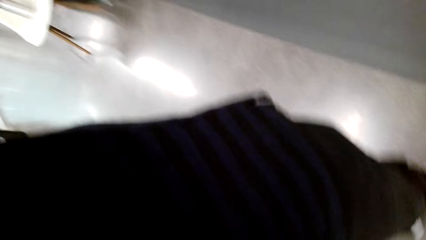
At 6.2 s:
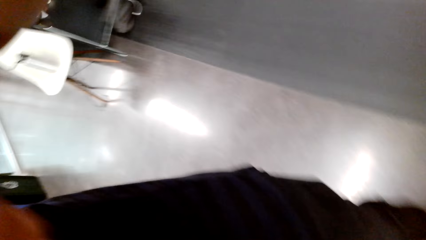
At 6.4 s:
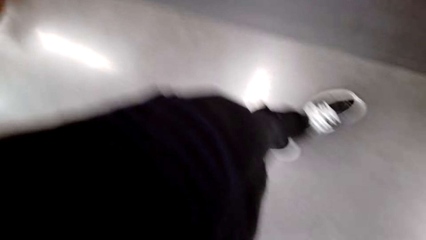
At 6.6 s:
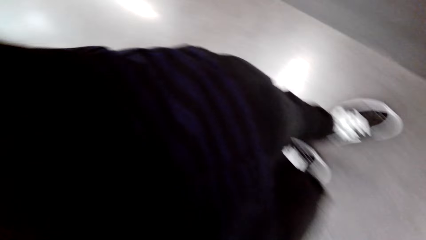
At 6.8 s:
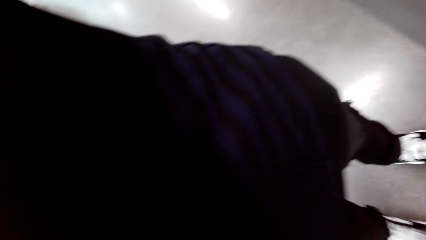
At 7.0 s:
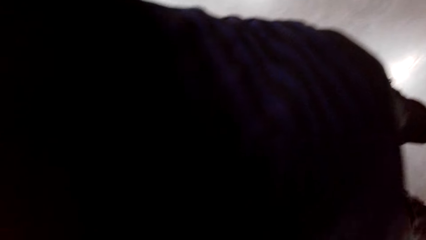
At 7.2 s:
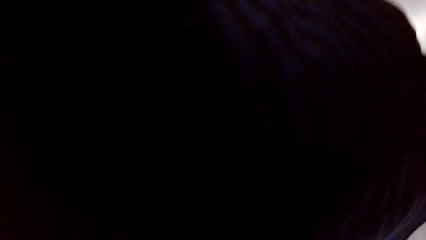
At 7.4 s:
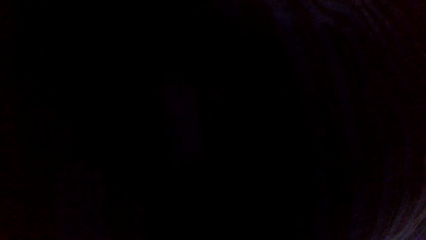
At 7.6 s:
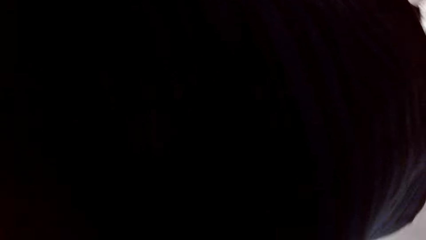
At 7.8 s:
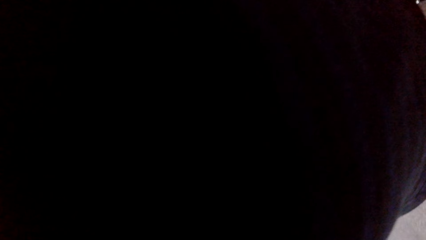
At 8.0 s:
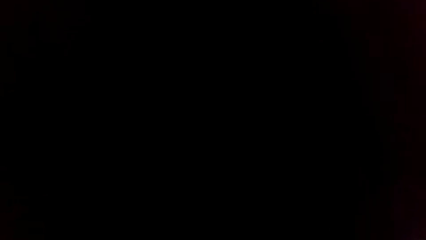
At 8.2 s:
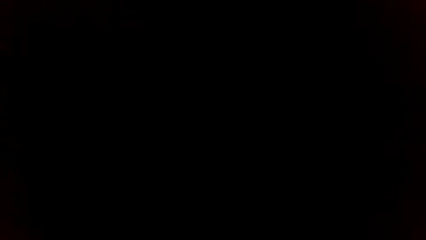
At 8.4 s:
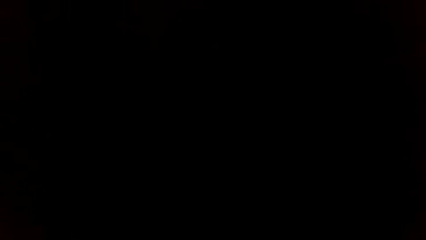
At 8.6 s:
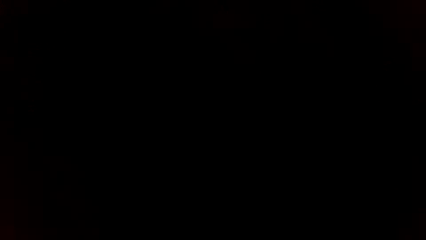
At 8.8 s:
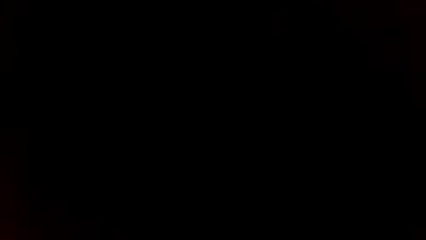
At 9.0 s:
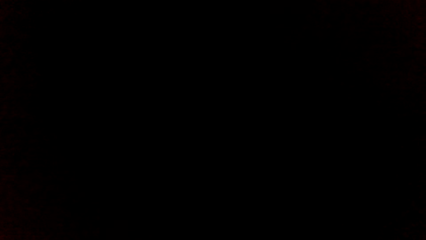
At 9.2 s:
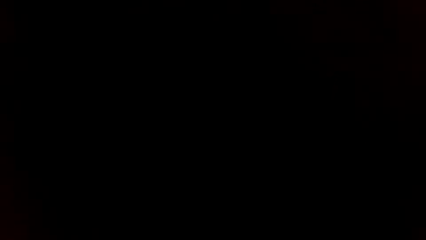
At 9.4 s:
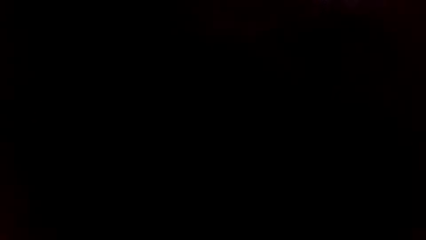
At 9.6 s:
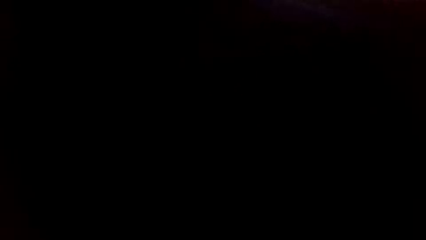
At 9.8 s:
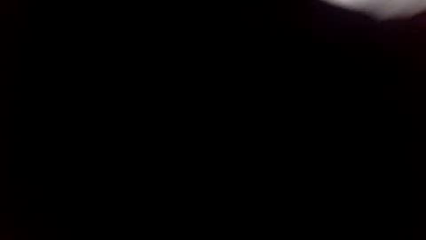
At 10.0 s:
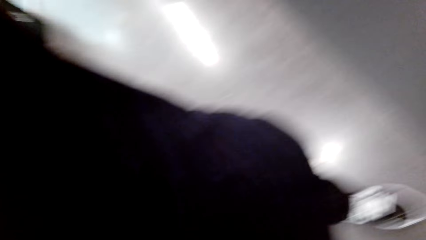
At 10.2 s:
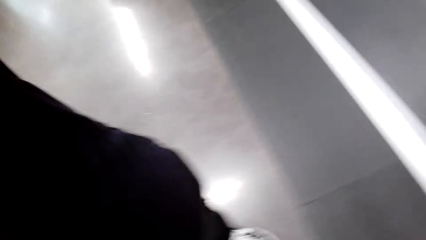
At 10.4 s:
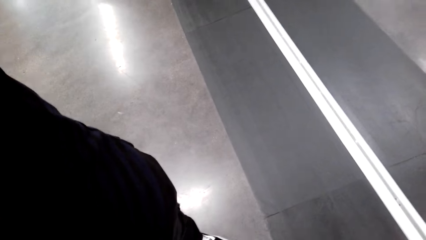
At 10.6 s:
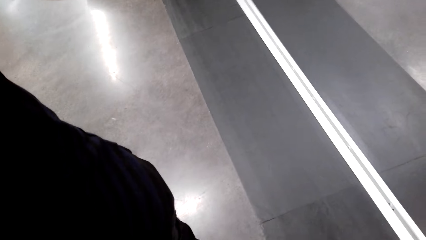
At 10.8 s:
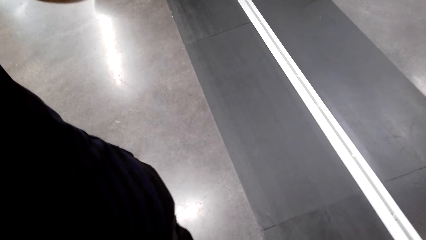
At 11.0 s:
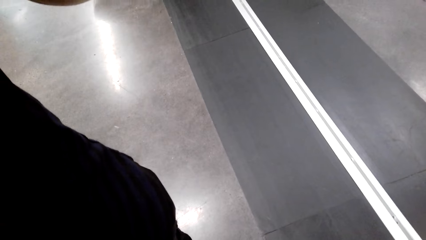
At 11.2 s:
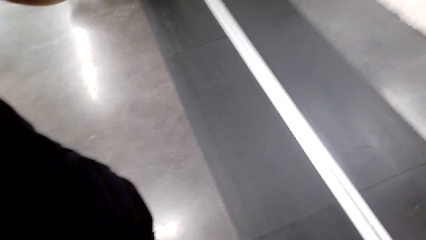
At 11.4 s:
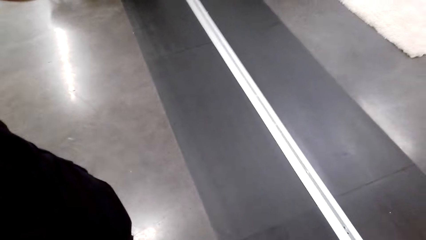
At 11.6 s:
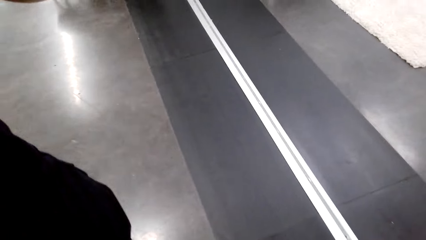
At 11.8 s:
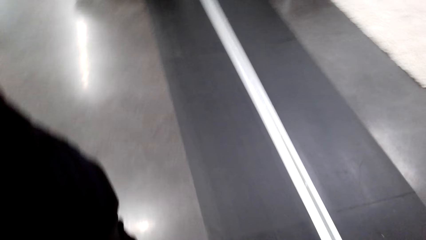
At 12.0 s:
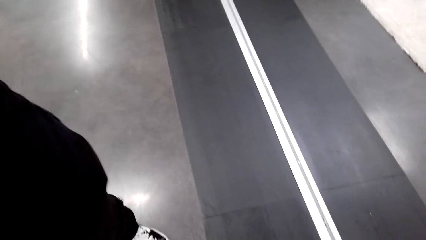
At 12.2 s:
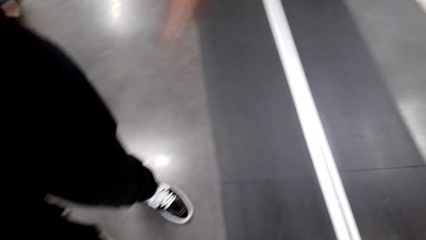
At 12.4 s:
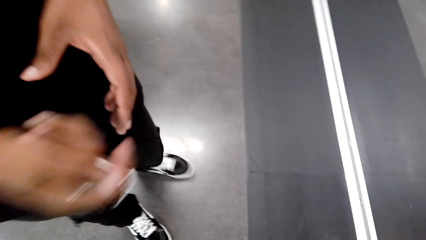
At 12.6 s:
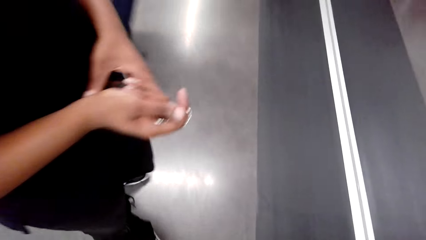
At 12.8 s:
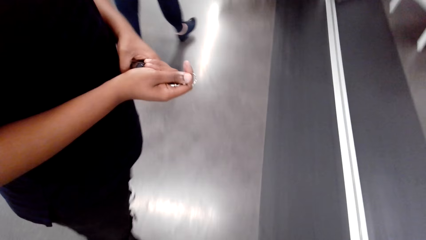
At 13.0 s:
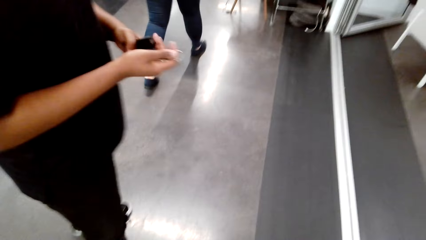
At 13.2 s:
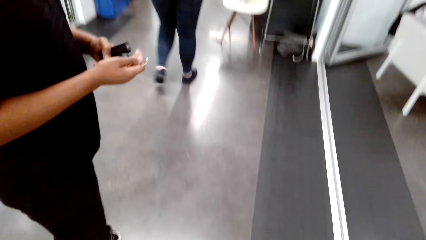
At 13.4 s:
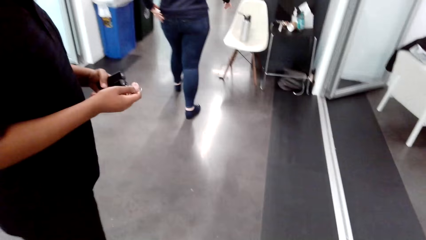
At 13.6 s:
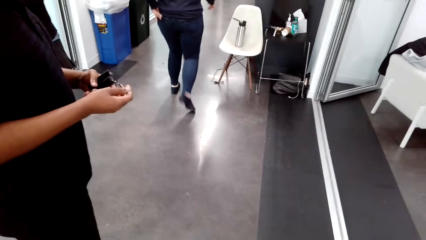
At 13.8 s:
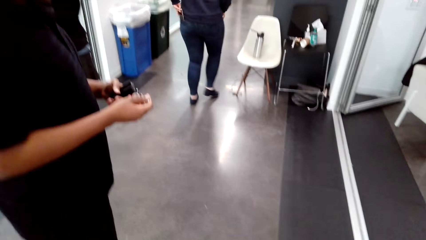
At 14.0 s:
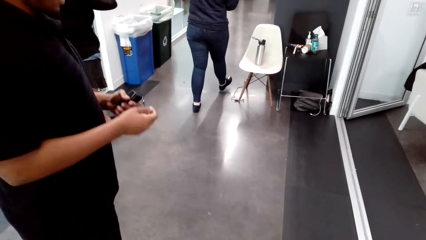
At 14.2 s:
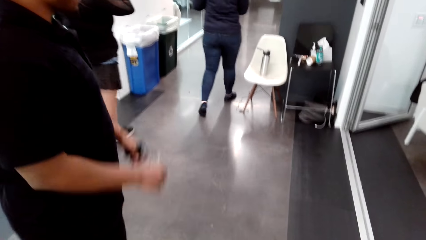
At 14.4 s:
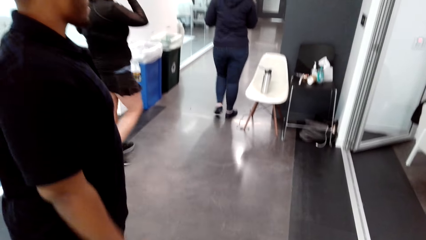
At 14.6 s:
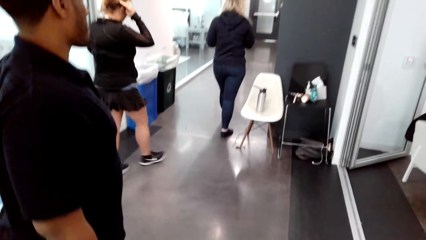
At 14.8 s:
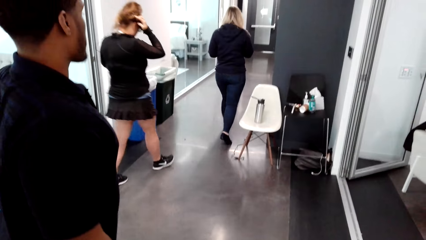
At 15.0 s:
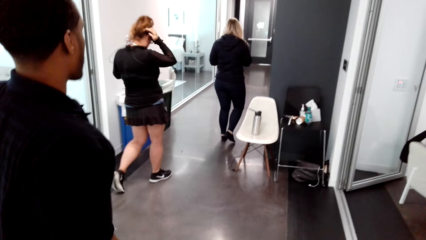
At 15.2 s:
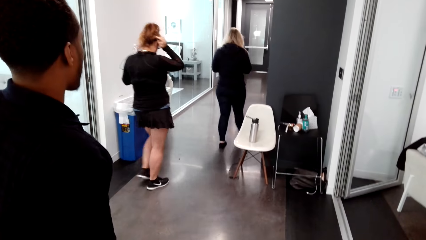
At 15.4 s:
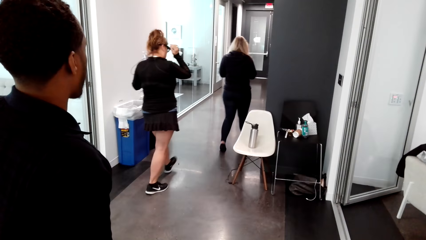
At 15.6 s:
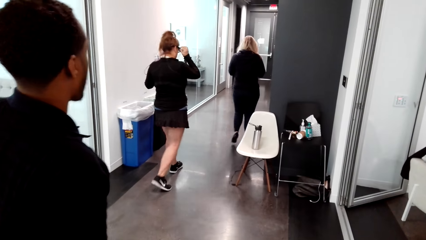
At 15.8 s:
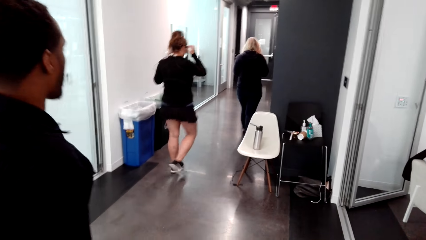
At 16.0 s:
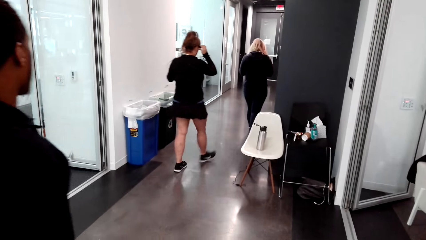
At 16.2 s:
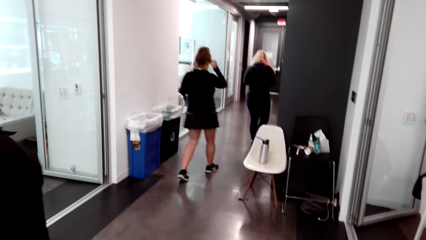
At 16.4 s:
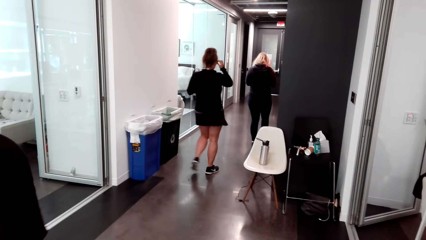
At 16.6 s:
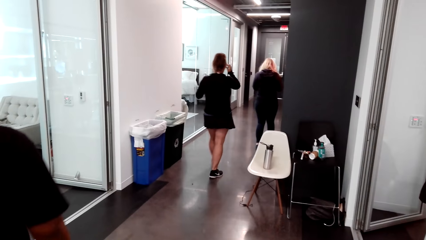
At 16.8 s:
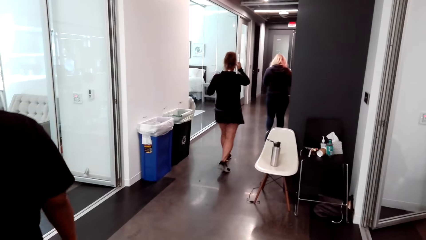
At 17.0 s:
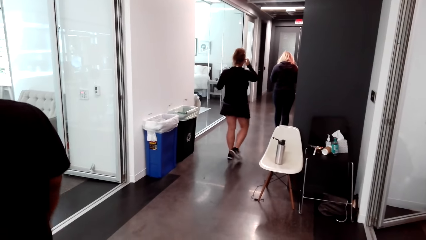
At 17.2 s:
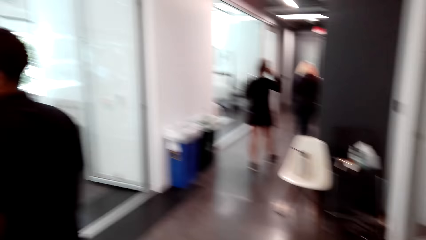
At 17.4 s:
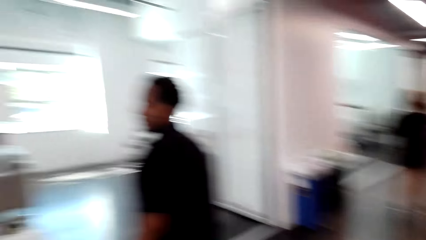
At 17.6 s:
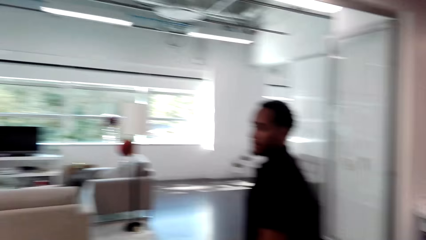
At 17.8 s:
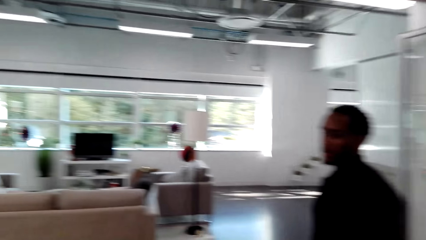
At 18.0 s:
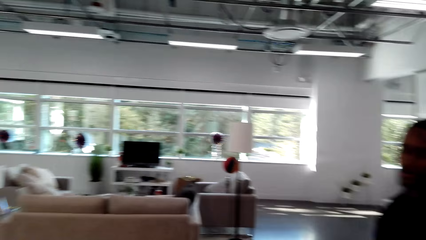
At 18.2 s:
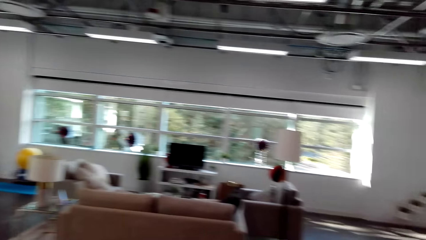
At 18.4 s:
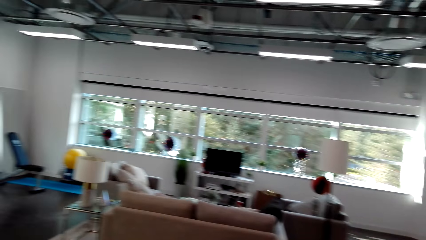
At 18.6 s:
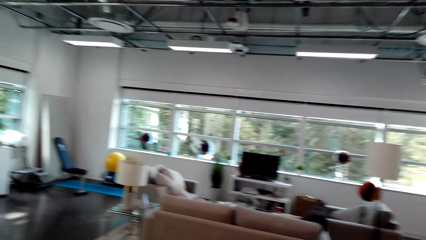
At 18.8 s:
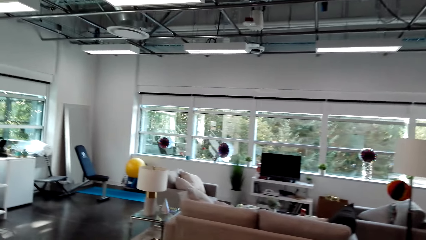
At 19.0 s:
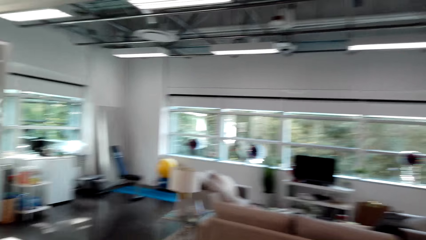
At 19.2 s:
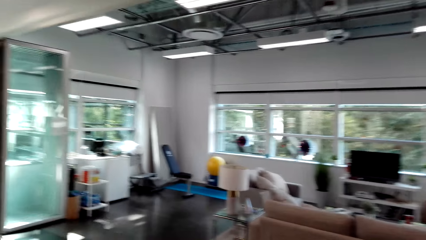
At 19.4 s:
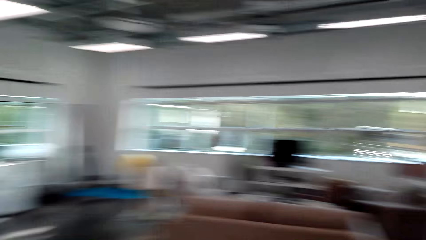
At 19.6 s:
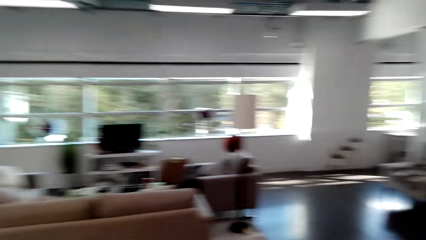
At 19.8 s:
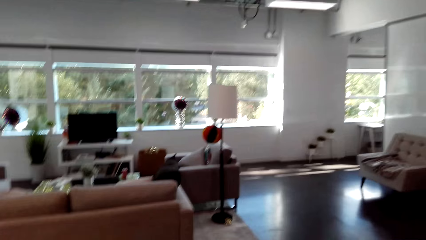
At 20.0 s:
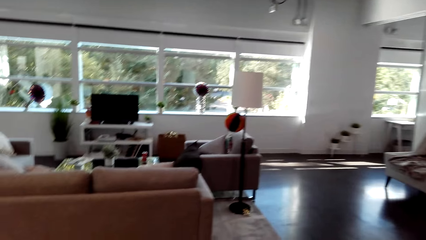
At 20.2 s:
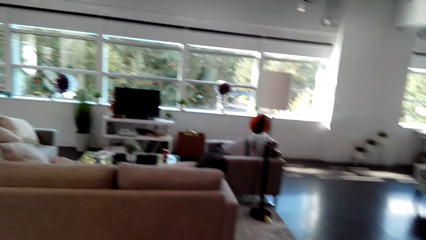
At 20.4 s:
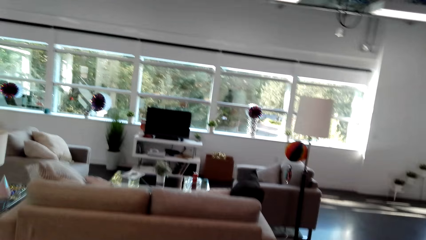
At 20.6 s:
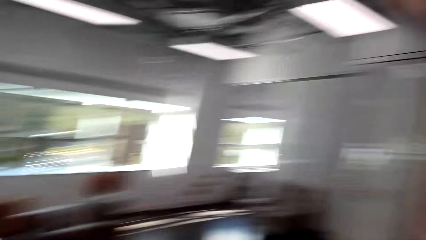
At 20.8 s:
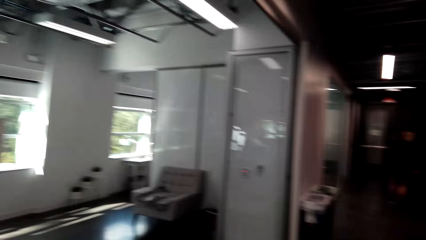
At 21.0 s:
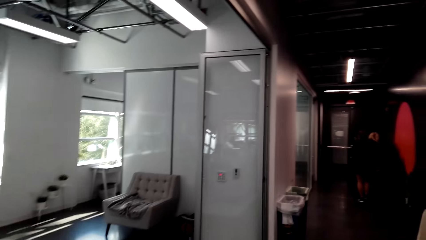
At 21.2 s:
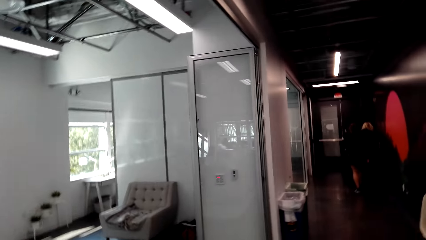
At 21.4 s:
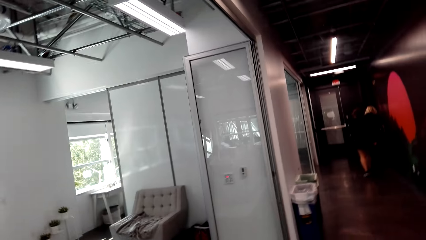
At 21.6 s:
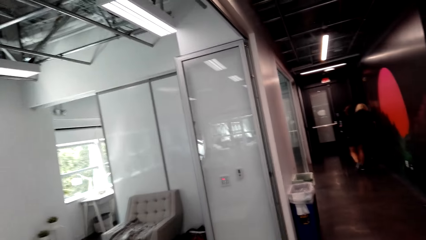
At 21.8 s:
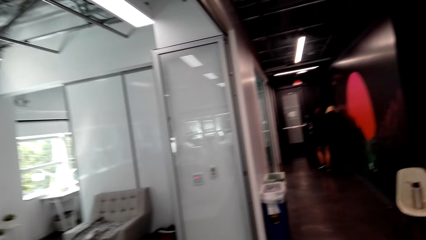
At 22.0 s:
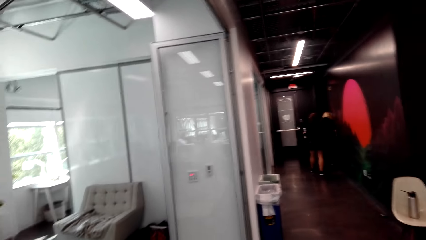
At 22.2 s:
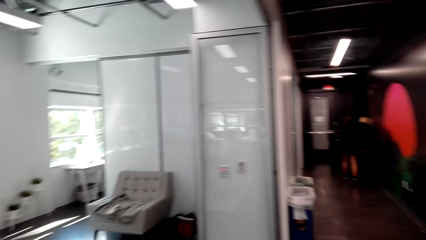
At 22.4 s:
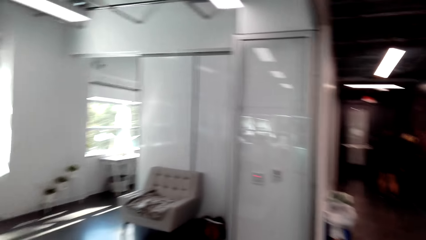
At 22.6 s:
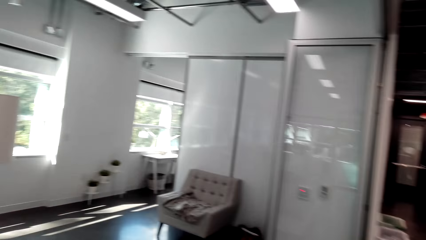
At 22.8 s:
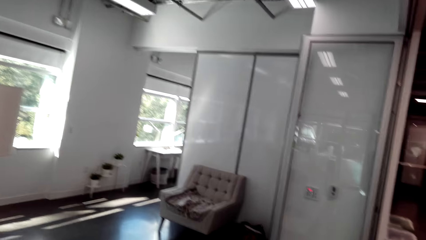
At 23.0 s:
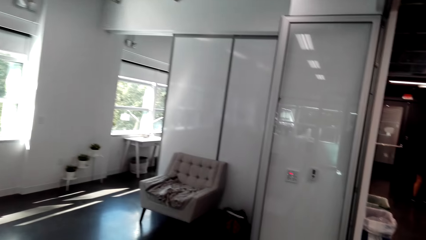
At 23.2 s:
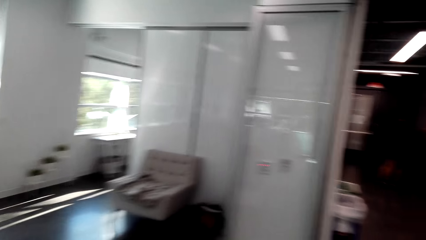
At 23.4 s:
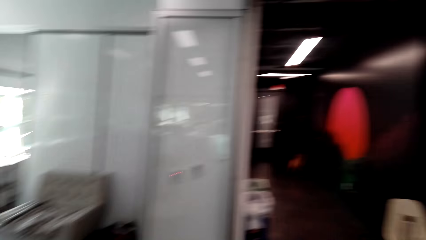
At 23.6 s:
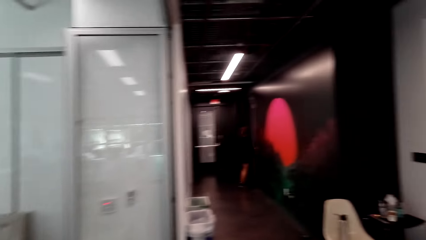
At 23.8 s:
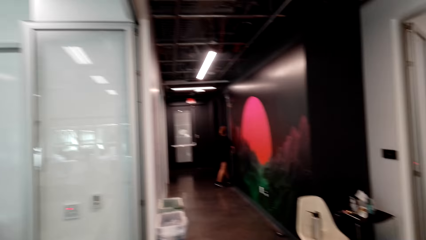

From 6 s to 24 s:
The camera wearer walks around. A person adjusts the camera. The person holds something with the left hand. Another person walks around. The second person removes a phone from the pocket. The first person removes the right hand from something. A third person walks around. The first person turns around. The third person walks around. The first person walks around. The camera wearer moves around. They look around. The third person walks around. The camera wearer moves around.
